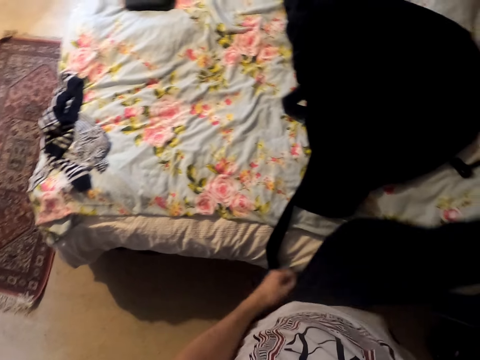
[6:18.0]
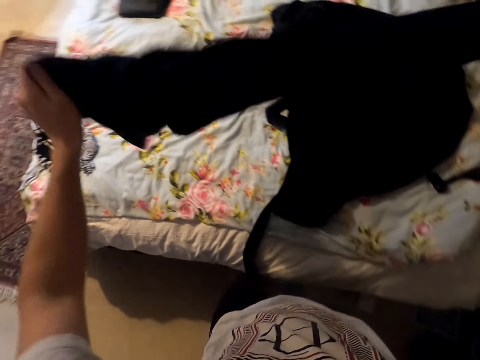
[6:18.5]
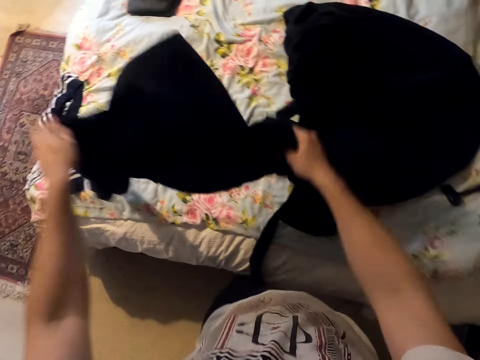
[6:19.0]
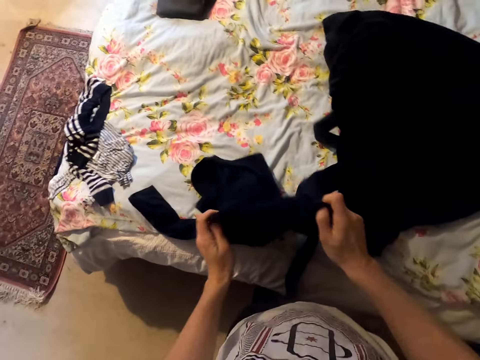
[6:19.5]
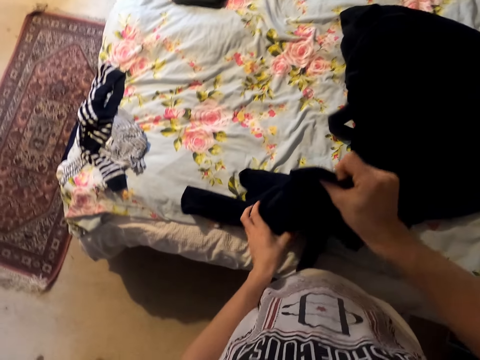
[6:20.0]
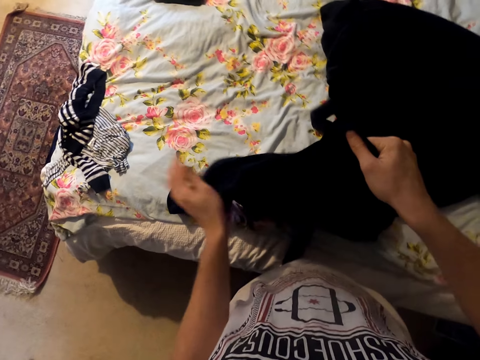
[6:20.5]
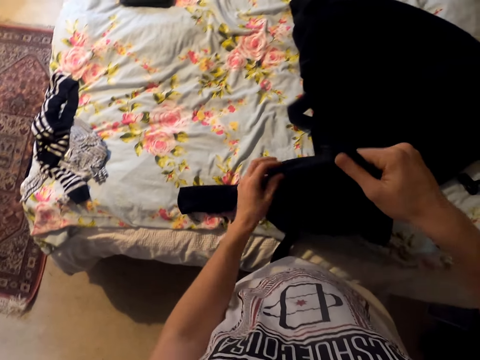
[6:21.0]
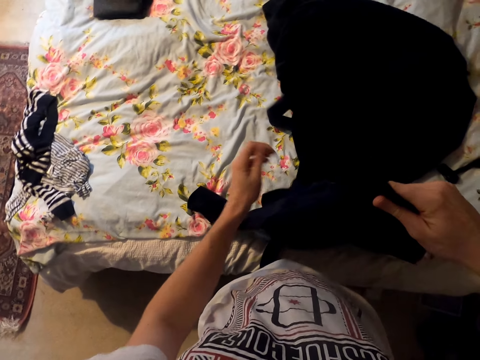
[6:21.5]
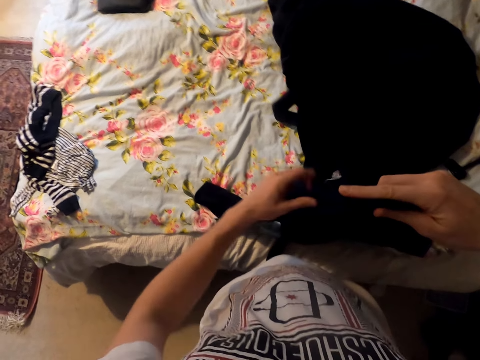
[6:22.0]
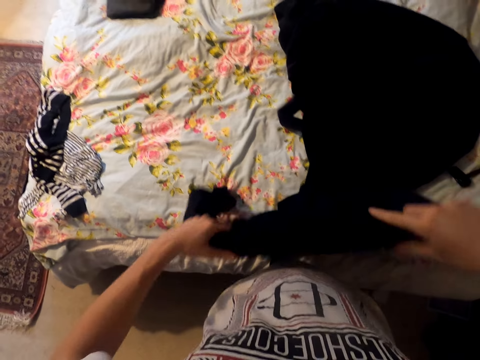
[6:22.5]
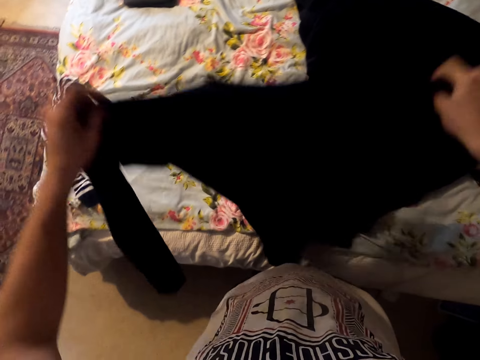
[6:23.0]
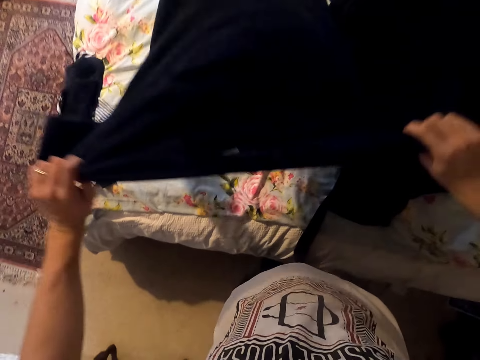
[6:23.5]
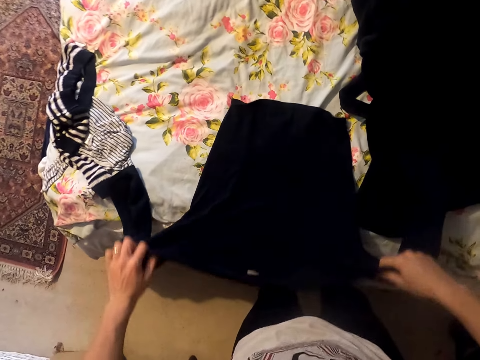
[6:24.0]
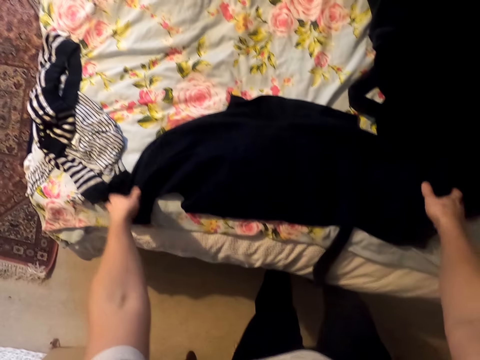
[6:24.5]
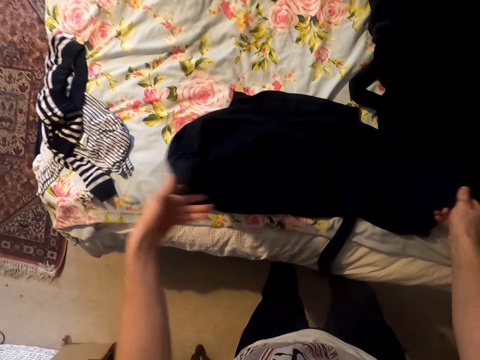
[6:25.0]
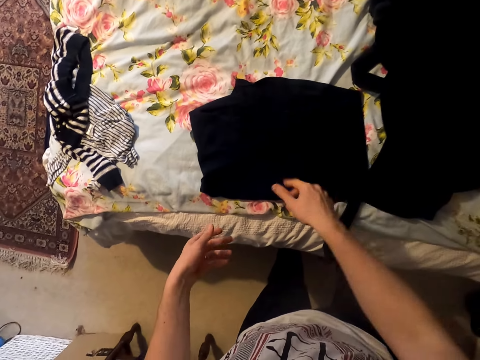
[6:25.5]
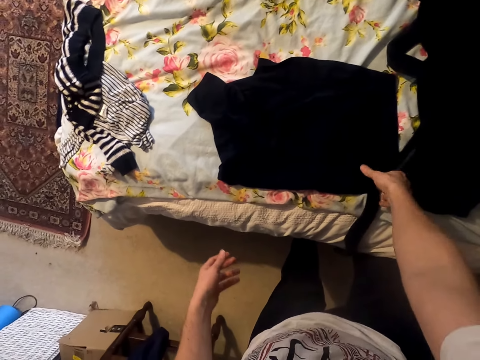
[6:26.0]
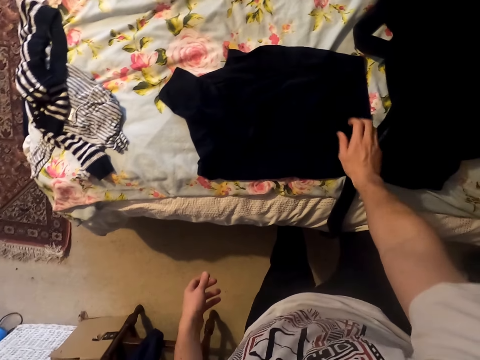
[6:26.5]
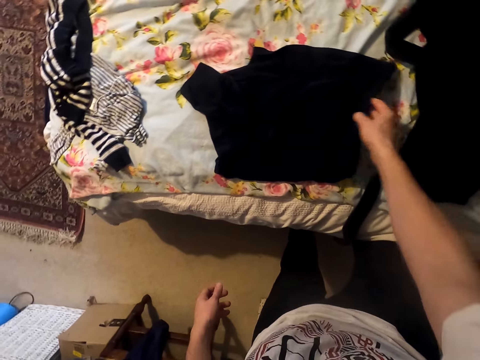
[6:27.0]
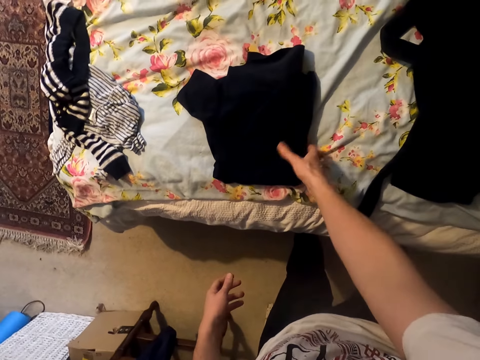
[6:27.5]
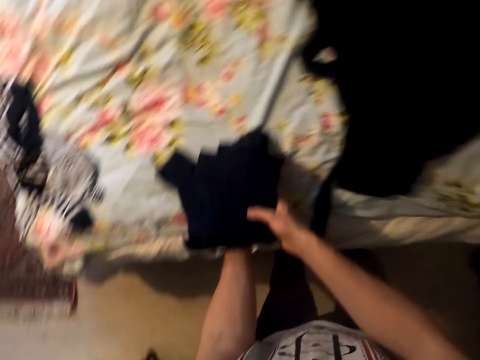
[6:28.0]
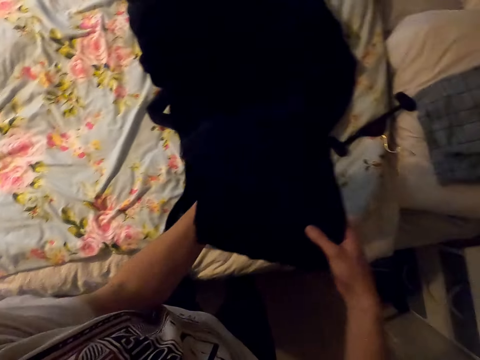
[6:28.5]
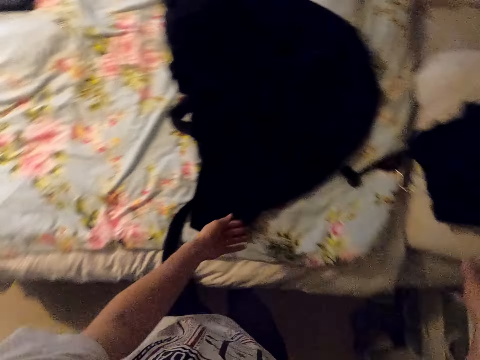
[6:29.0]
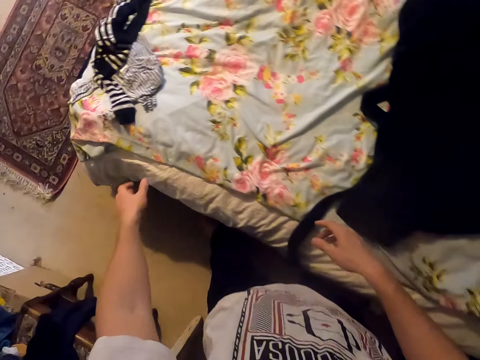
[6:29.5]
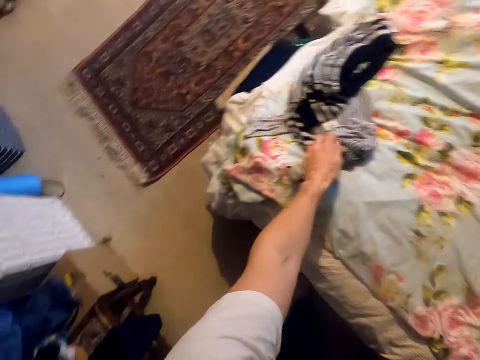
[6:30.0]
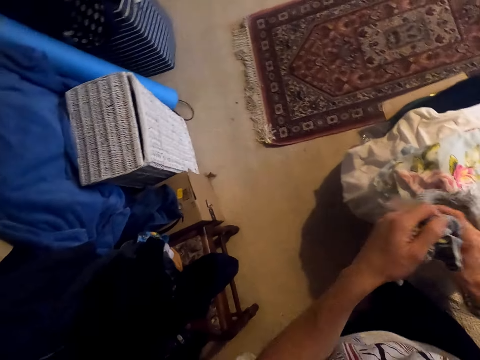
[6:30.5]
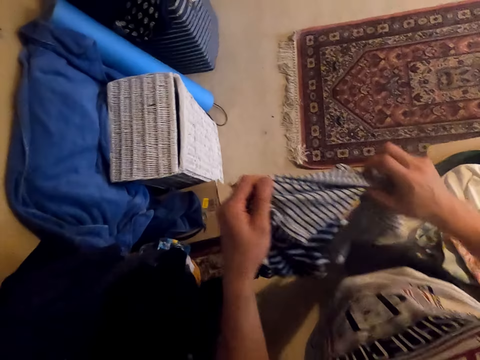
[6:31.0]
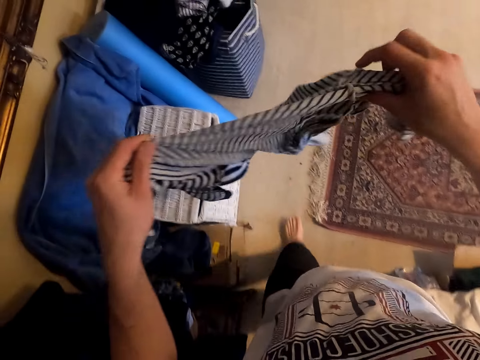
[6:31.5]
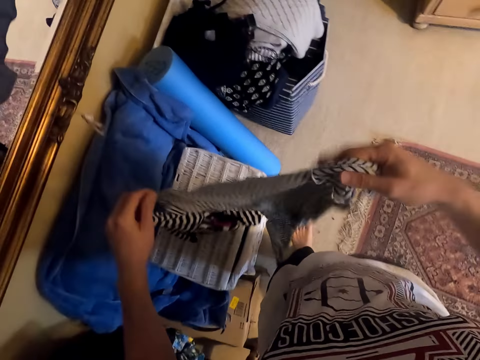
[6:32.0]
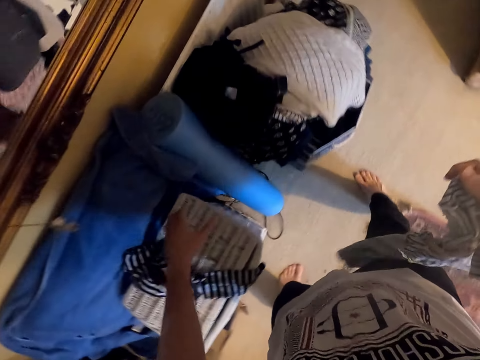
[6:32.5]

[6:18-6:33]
The camera wearer holds a cloth or sweater. They lift the sweater. They lower the sweater. They touch the sweater. They rest the cloth on the bed. They fold the cloth repeatedly. They pick the sweater. They hold the sweater with the other hand. They lift the cloth. They drop the cloth on the bed. They pick clothes. They move around. They hold the clothes with the other hand. They straighten the cloth. They drop the clothes.

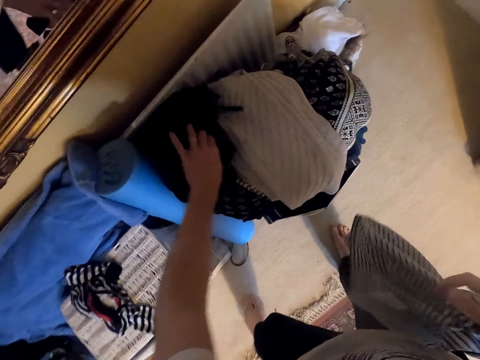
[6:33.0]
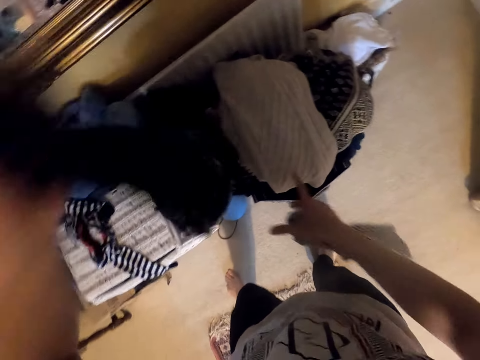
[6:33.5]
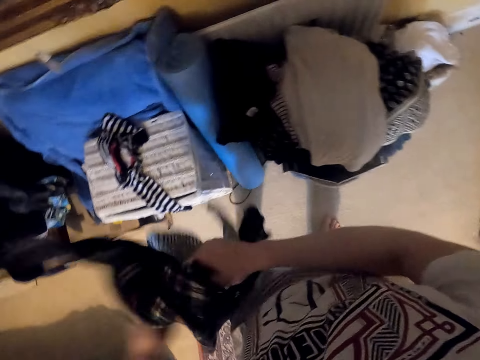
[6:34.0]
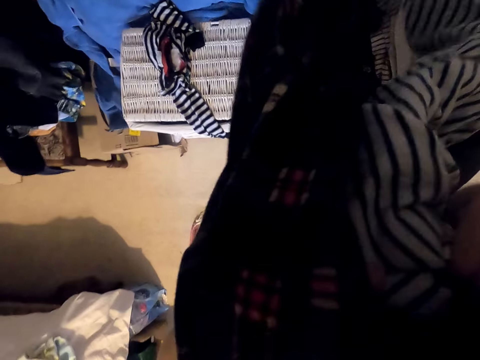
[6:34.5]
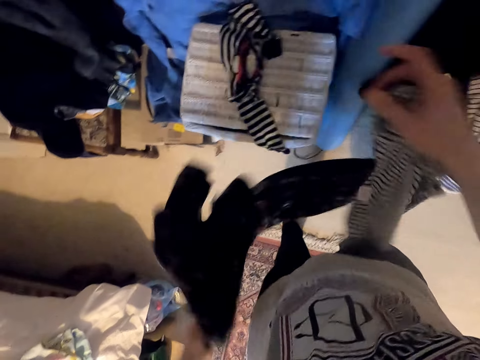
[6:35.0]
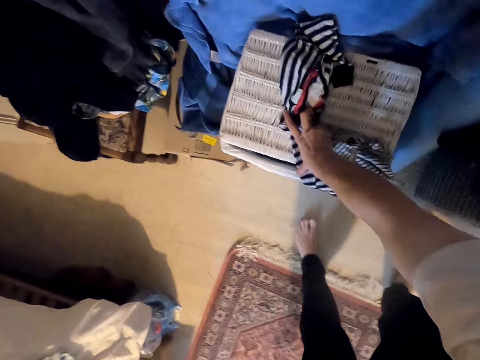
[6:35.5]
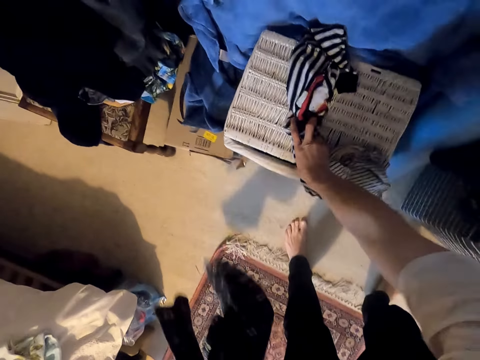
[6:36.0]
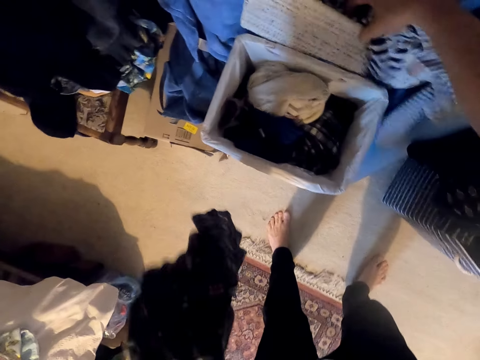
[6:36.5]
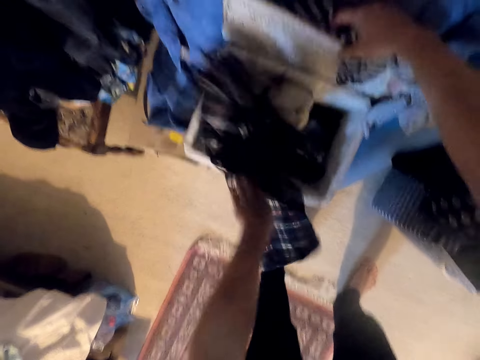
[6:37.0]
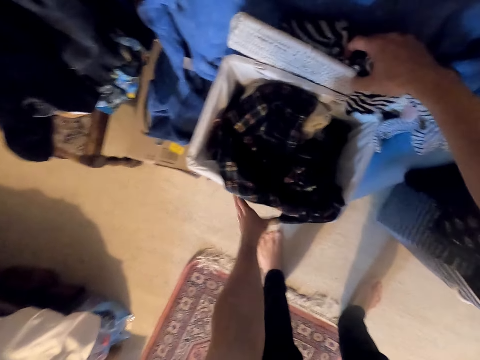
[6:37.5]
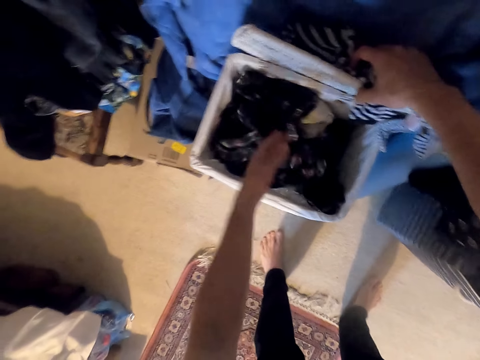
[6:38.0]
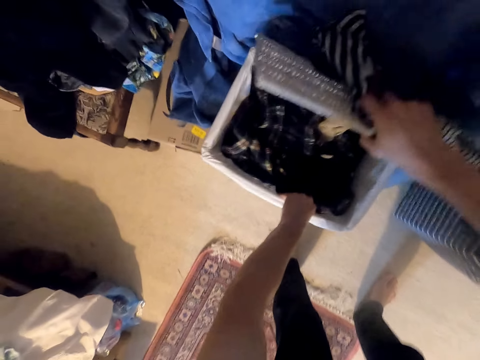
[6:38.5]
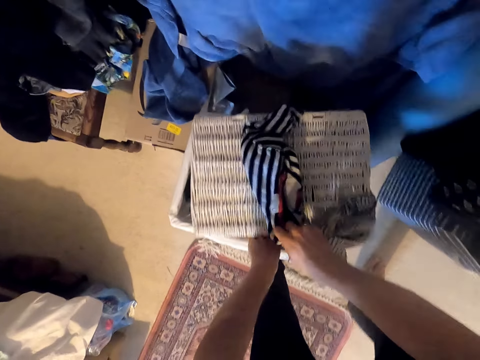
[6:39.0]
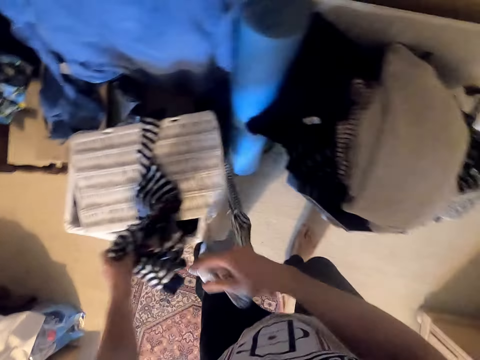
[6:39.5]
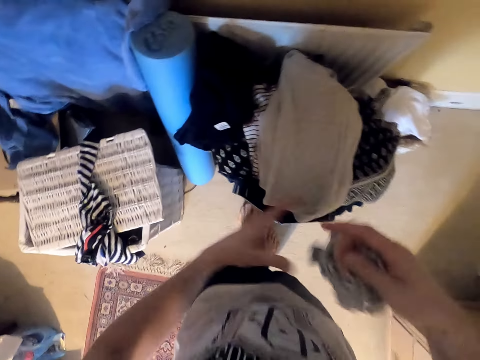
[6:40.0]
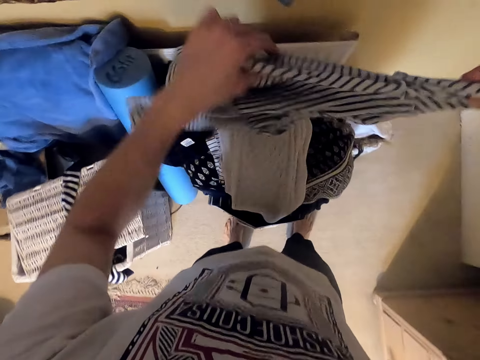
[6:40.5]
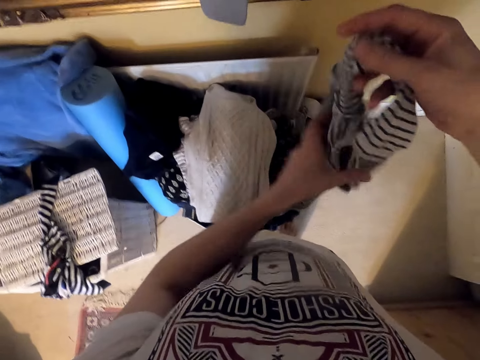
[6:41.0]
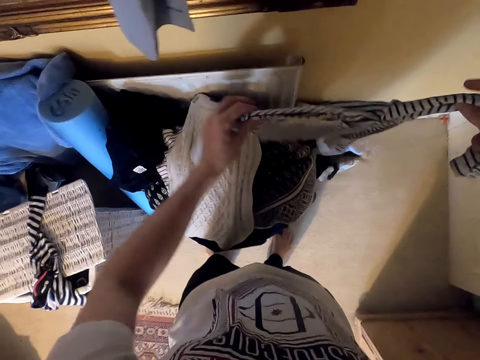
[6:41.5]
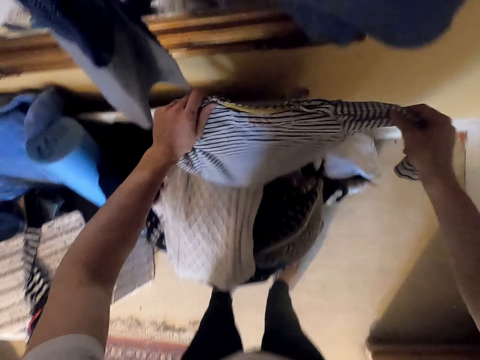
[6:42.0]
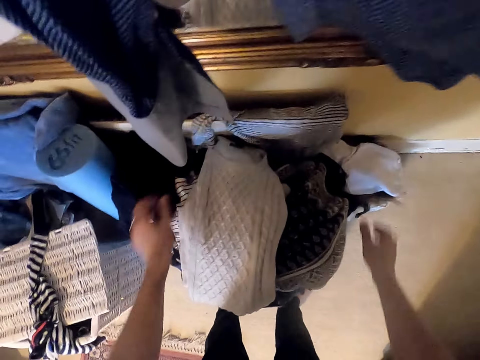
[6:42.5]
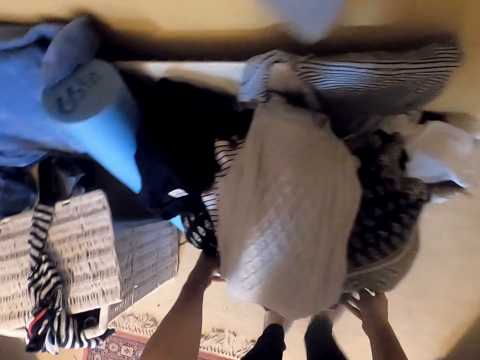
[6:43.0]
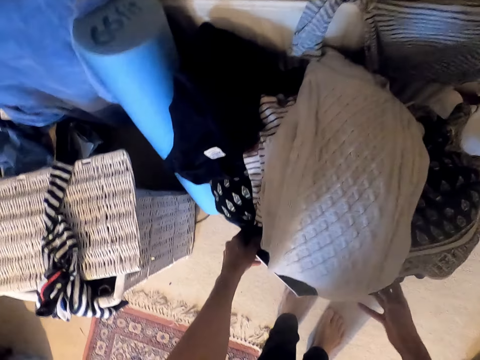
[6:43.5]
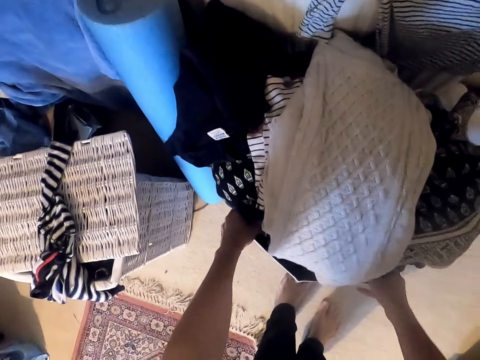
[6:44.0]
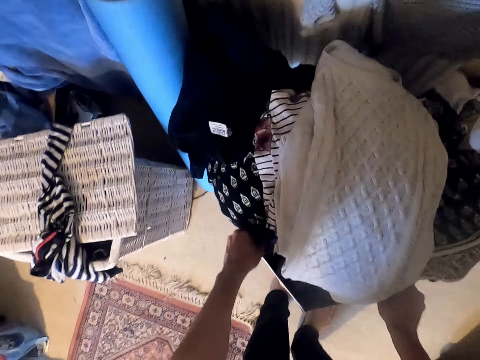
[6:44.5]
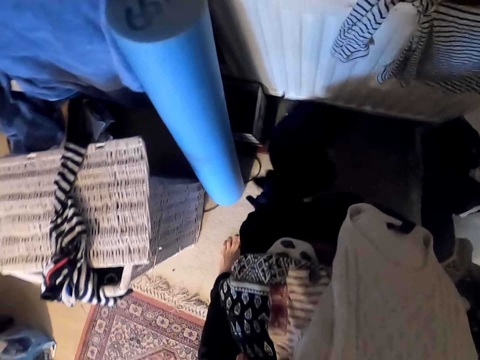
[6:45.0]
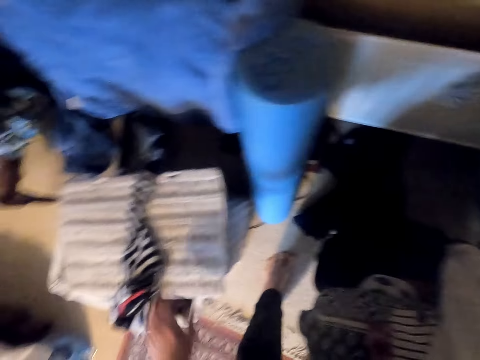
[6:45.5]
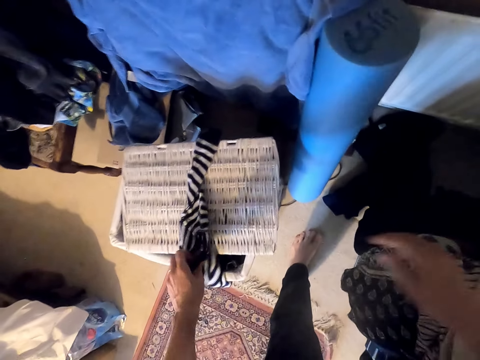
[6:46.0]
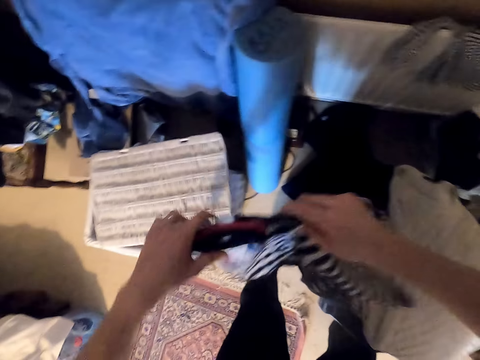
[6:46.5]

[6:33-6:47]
The camera wearer picks clothes. They hold the clothes. They fold the cloth. They move the clothes to the face. They lower the clothes. They open a laundry basket. They drop the clothes in the laundry basket. They move the laundry basket. They close the basket. They drop the clothes. They hold a top. They straighten the cloth. They drop the cloth on something. They move the clothes. They move a box. They pick the cloth from the basket. They hold the top with the other hand.
